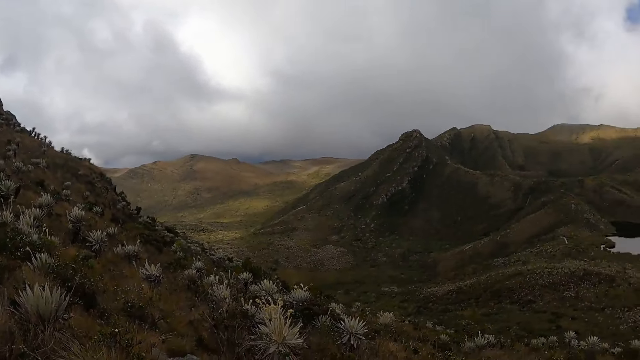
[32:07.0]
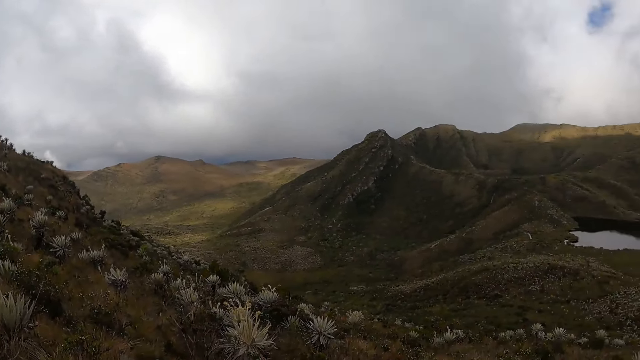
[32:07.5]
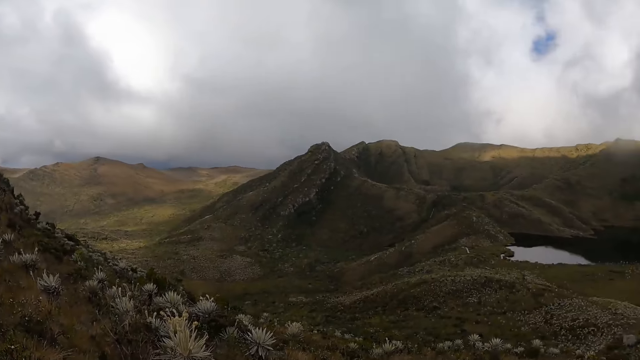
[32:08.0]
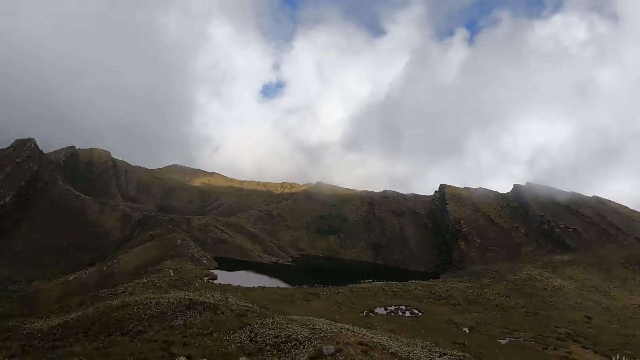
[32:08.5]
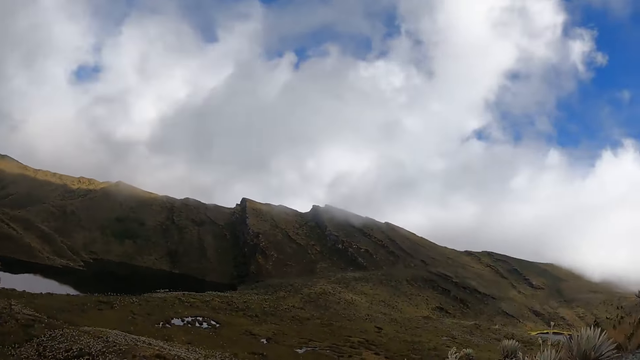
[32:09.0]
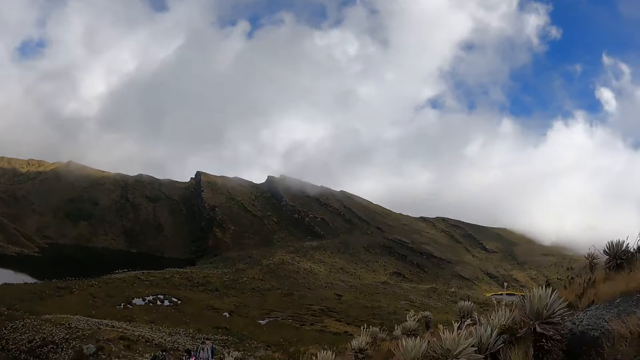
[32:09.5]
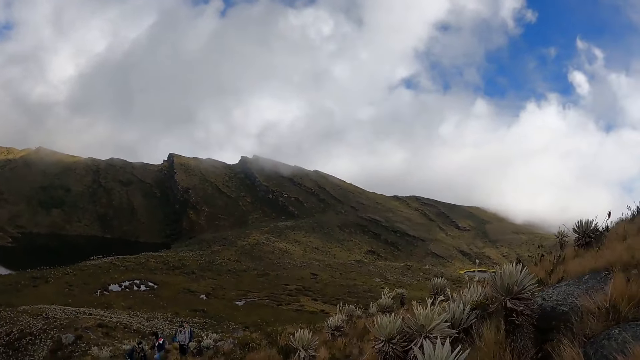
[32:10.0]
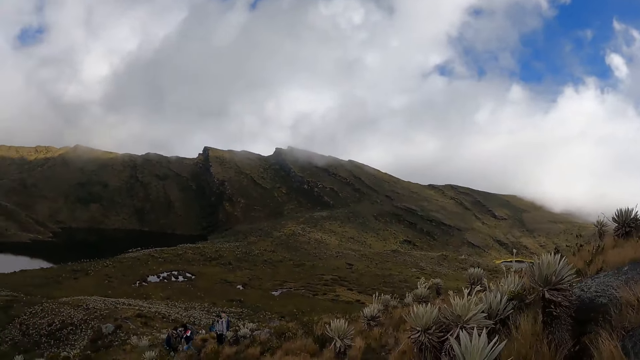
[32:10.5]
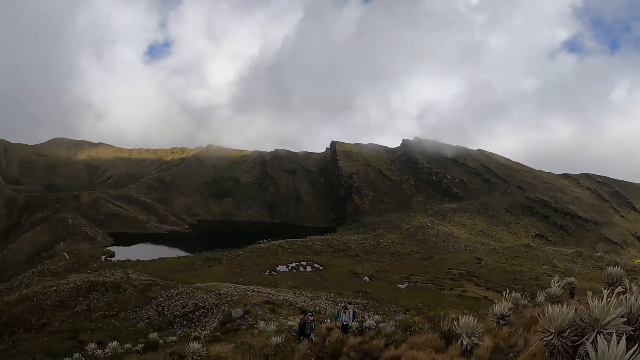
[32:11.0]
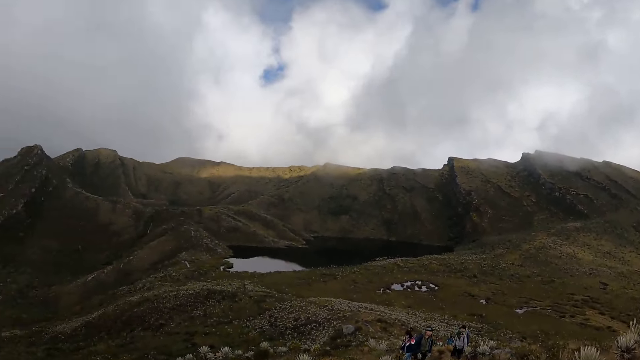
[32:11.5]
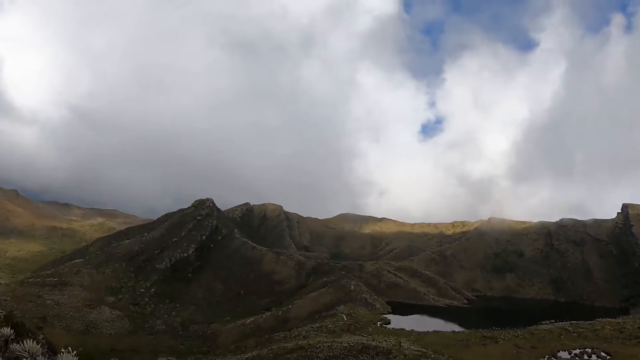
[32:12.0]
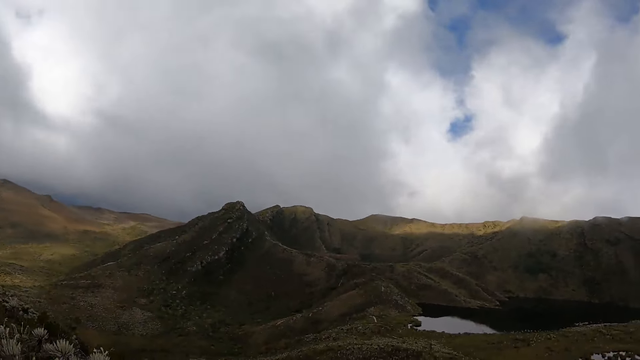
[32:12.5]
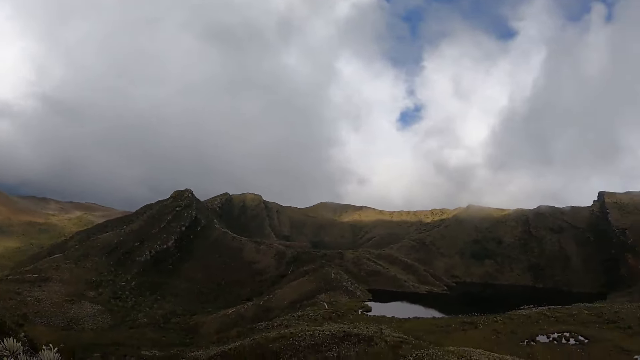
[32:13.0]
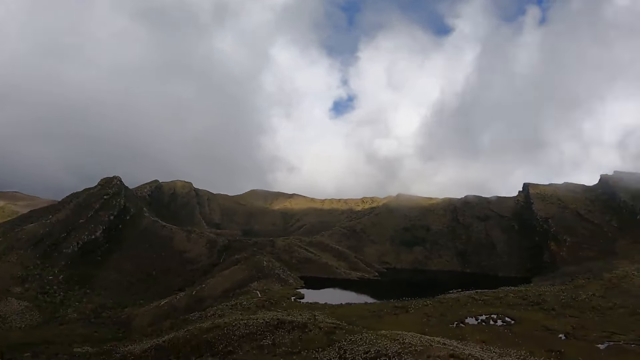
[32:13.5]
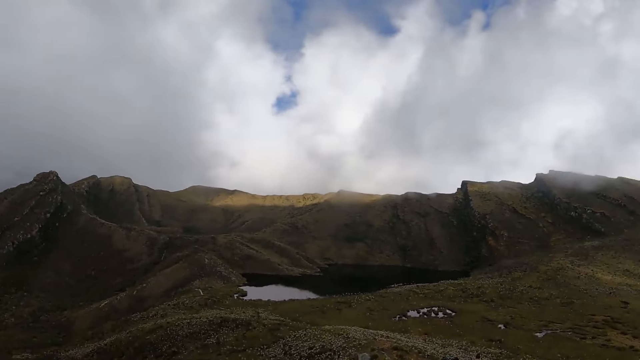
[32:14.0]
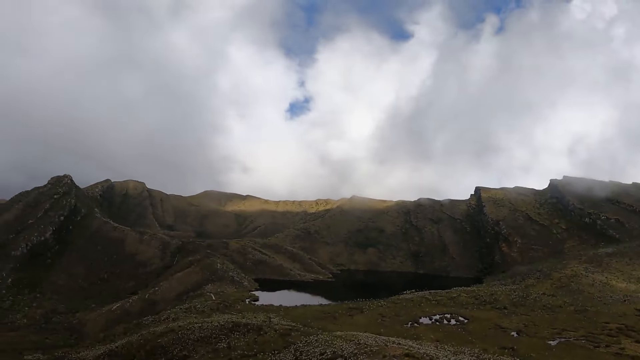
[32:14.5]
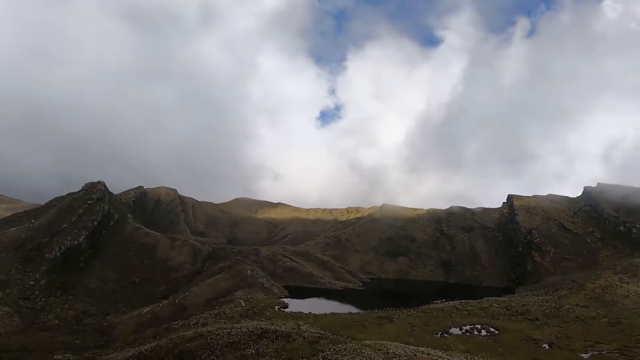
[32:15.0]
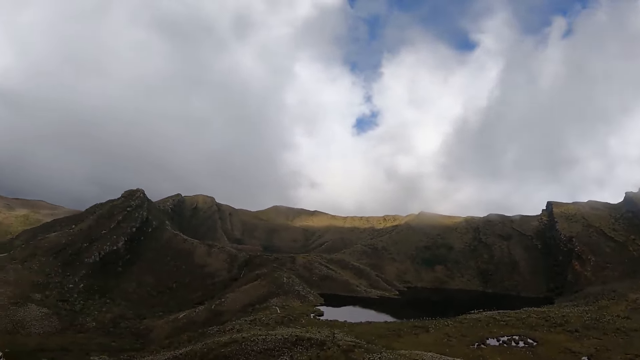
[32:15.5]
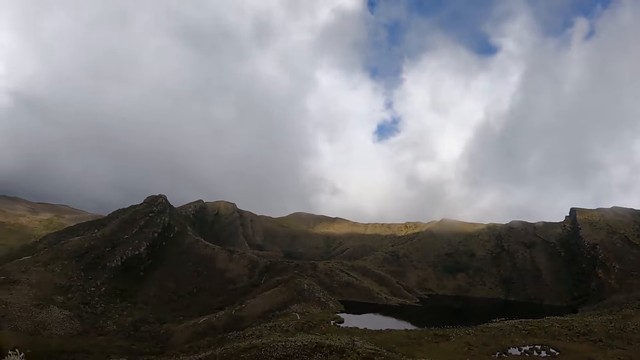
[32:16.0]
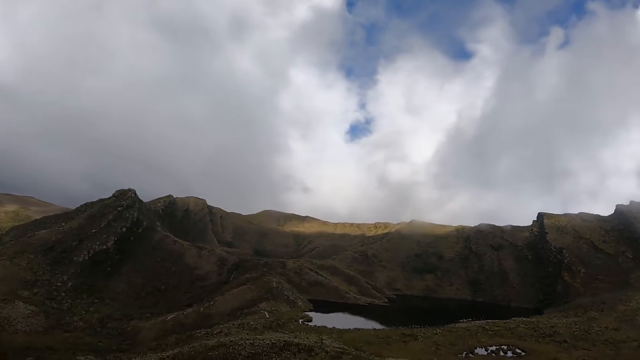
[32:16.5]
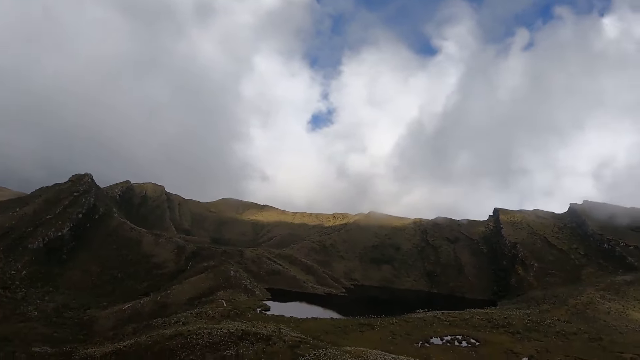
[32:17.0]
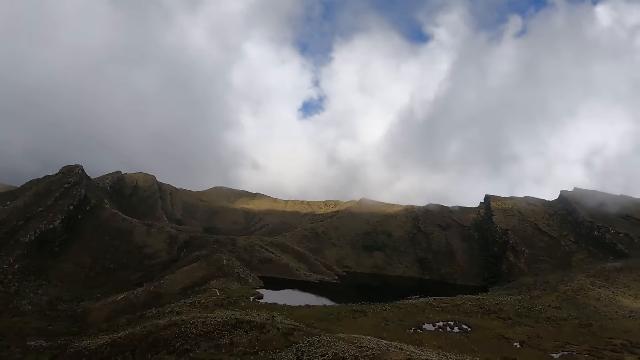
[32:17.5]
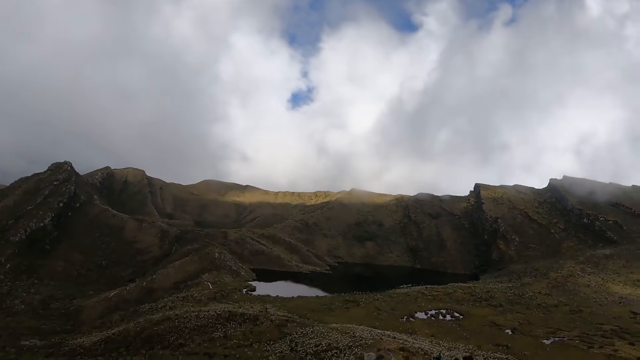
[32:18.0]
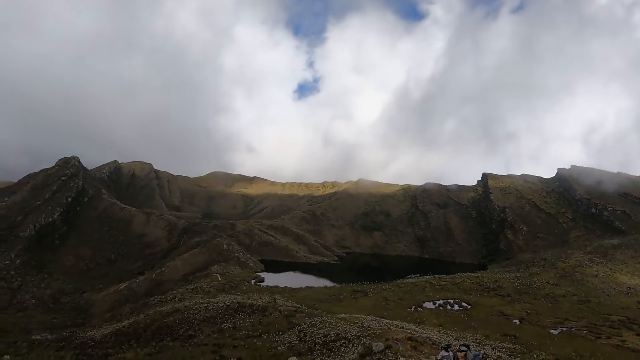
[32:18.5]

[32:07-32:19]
The camera wearer looks around.

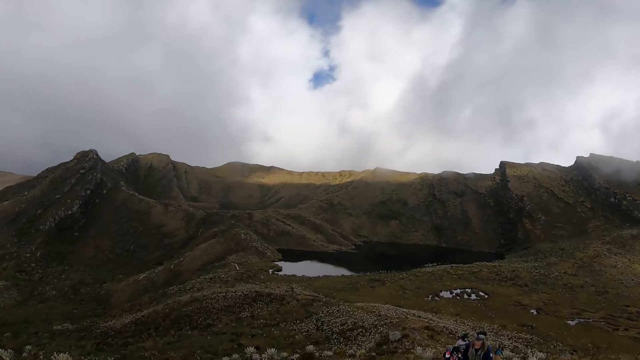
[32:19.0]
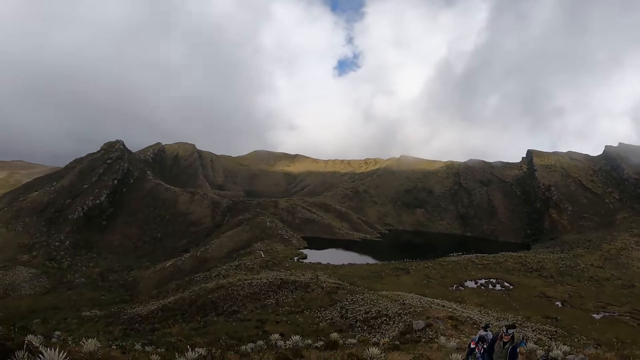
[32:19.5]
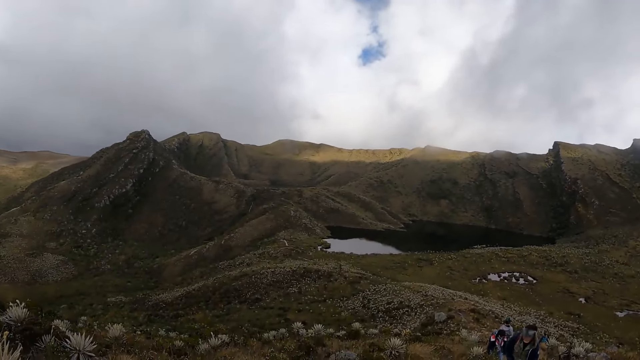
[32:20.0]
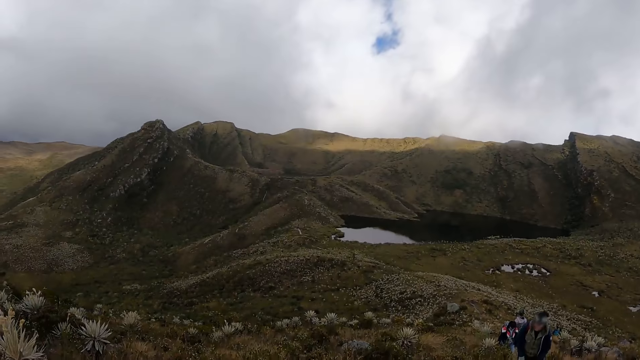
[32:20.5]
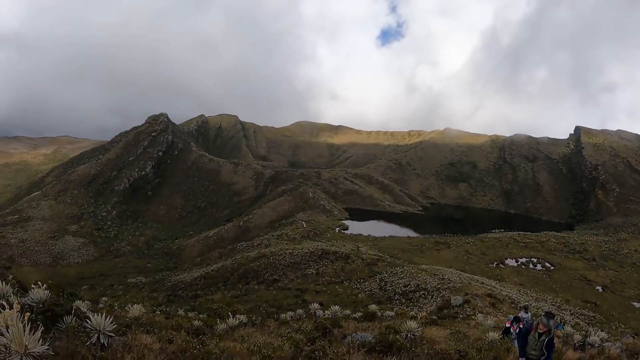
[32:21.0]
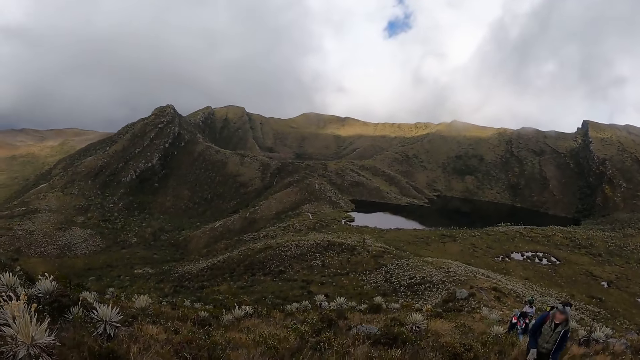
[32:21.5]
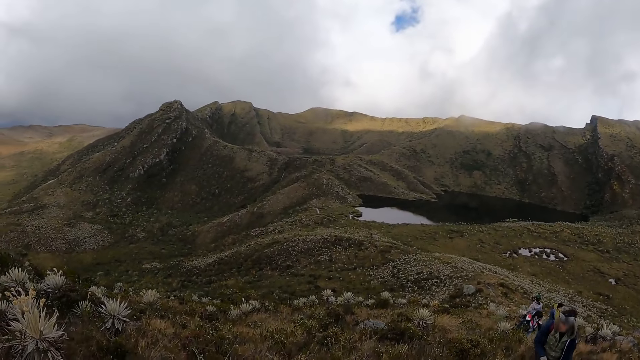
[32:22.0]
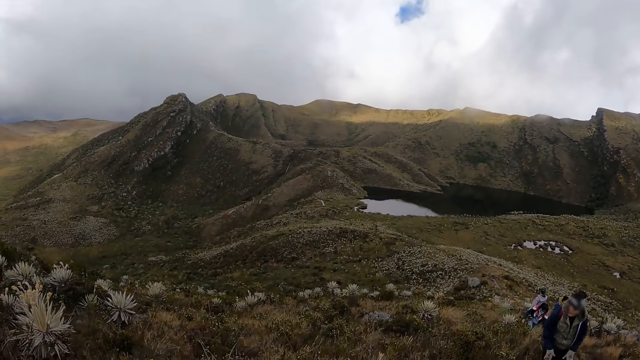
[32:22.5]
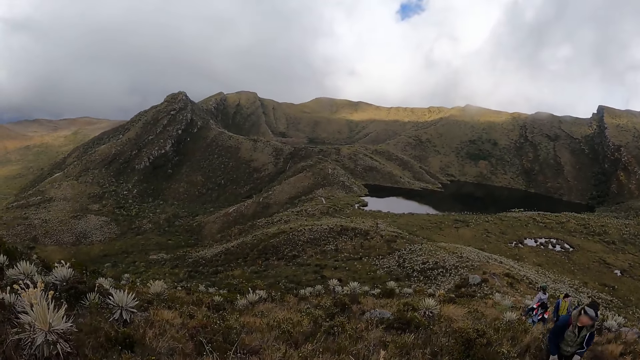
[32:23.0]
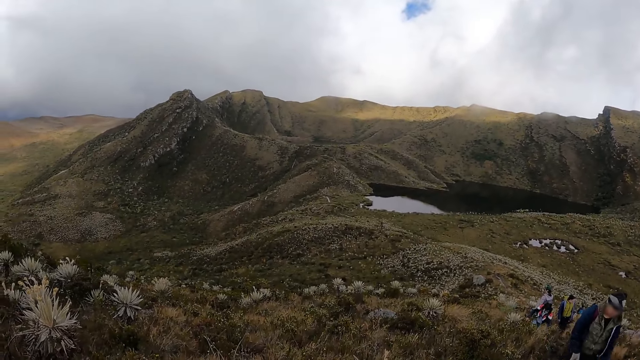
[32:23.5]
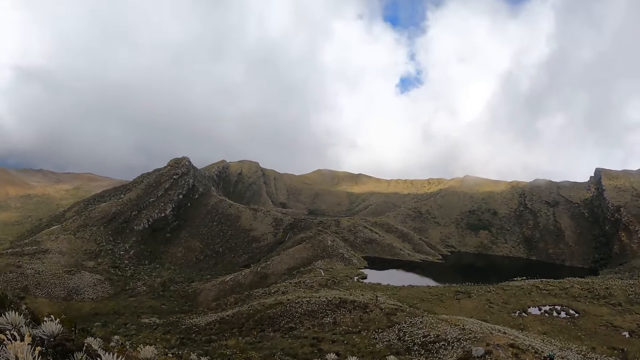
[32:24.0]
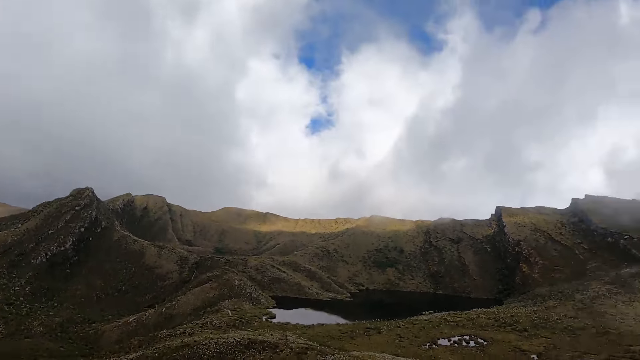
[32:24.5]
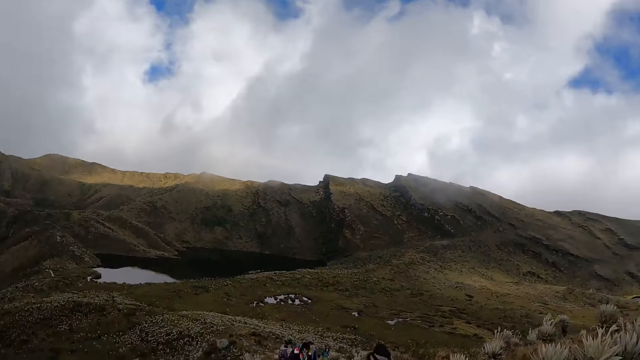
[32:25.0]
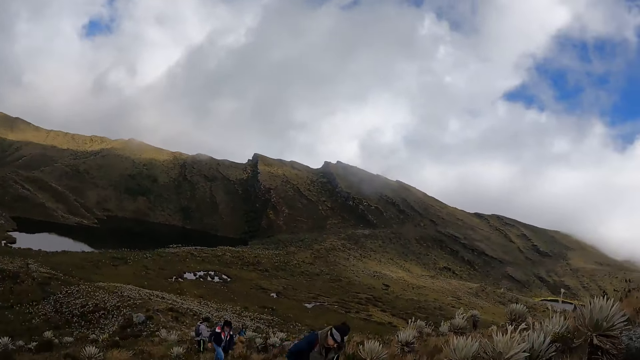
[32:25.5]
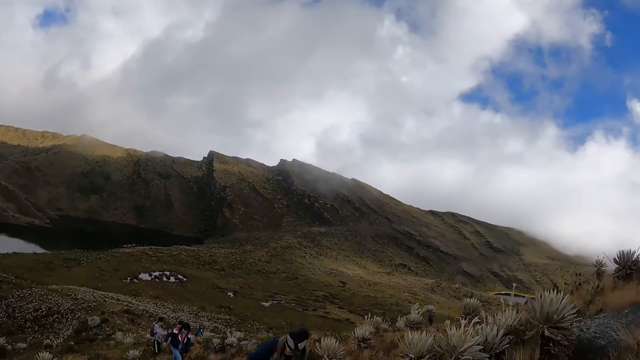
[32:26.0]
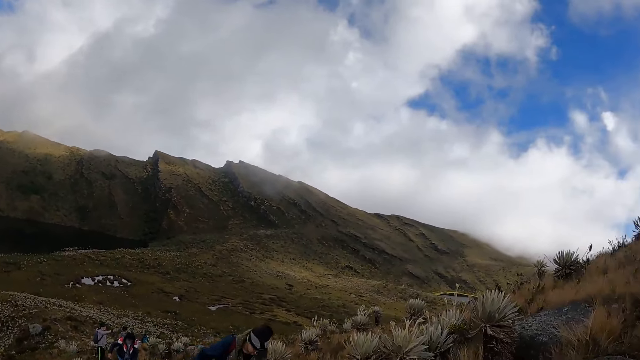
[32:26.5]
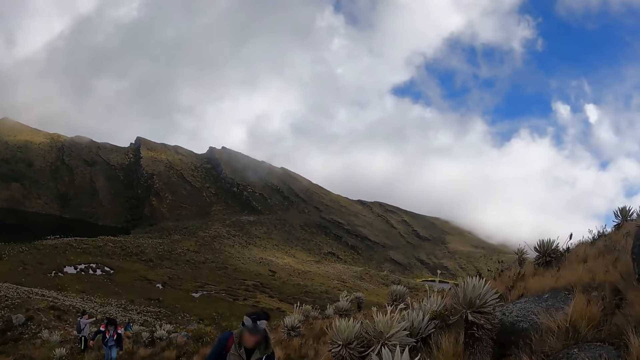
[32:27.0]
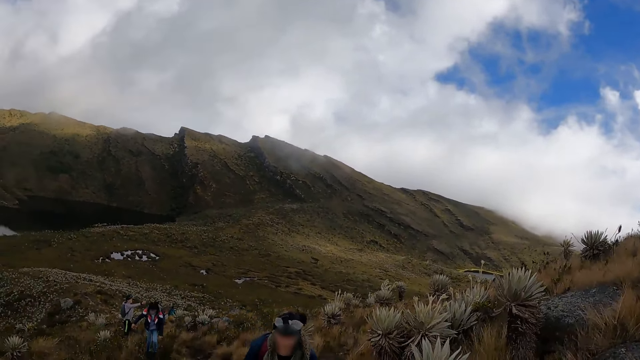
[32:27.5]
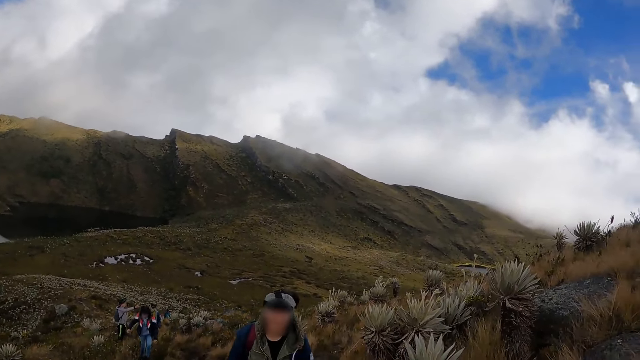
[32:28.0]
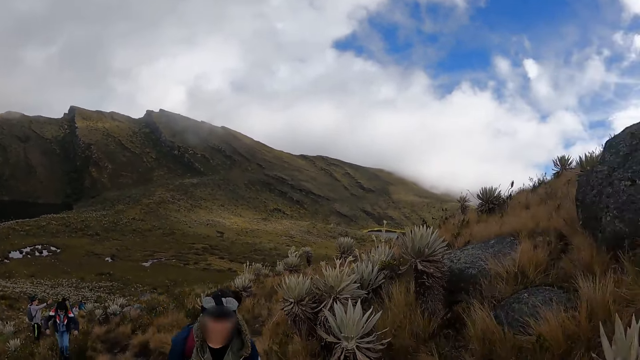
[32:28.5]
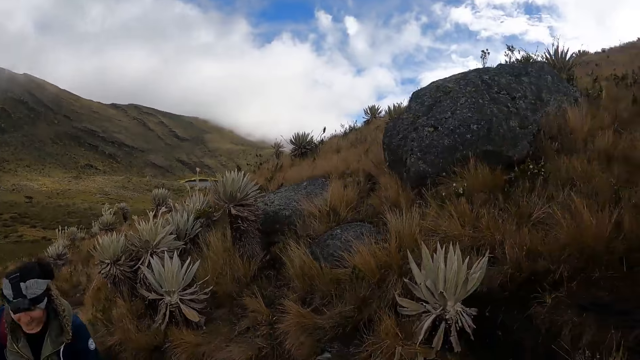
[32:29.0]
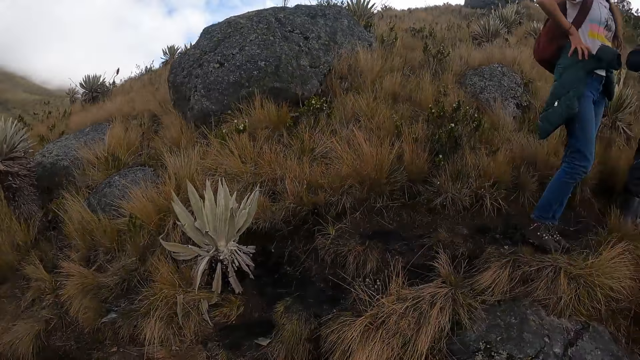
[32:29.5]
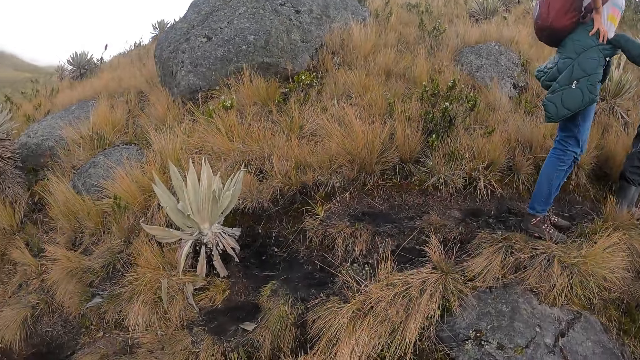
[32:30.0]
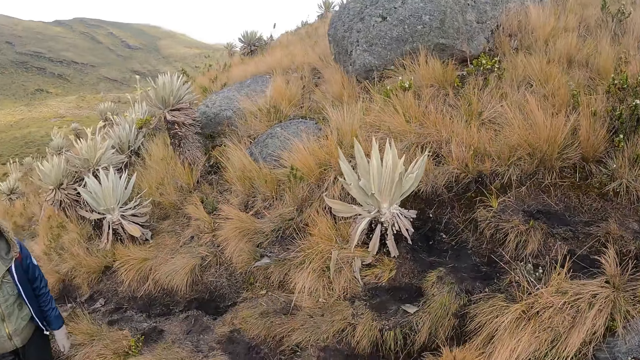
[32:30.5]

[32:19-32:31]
A woman climbs a mountain. The camera wearer looks around. The woman climbs the mountain. The woman walks towards the camera wearer. The camera wearer looks around.
